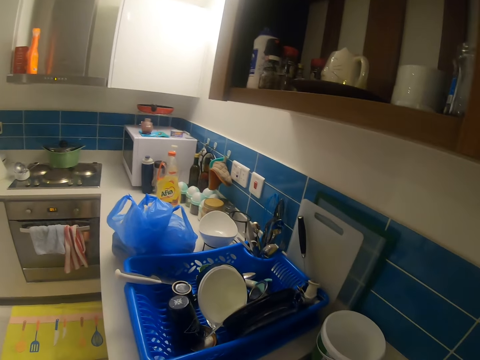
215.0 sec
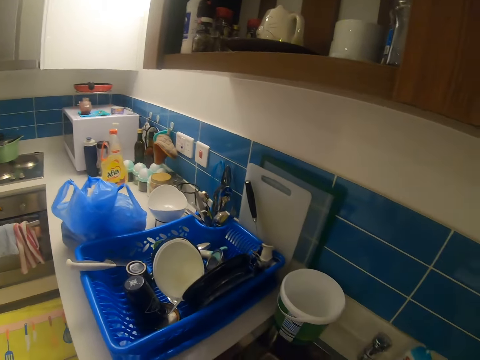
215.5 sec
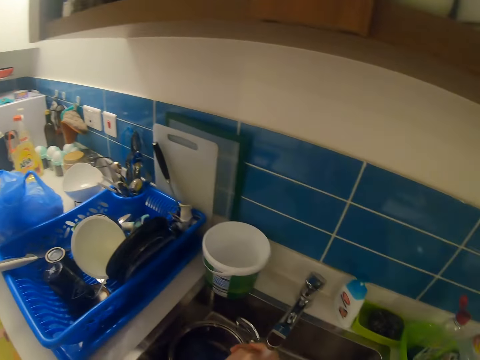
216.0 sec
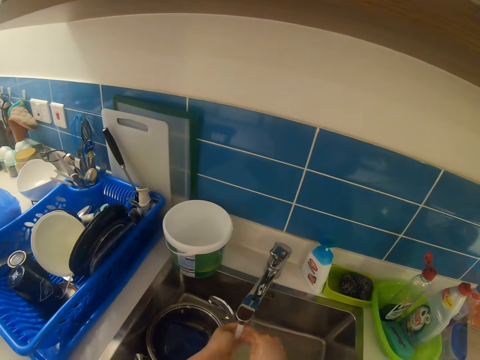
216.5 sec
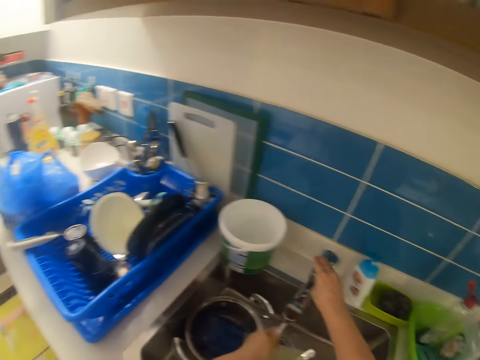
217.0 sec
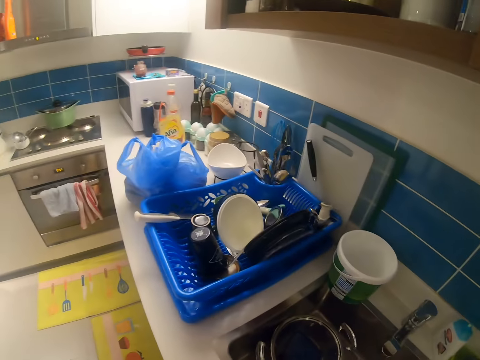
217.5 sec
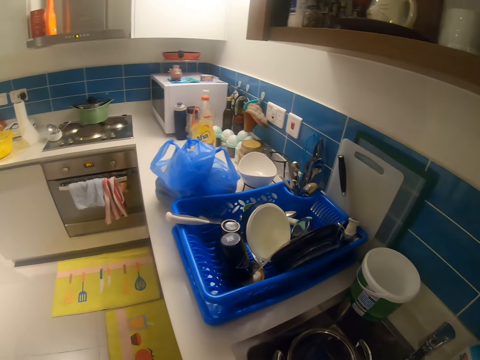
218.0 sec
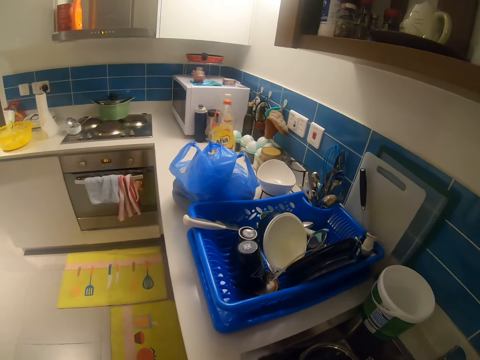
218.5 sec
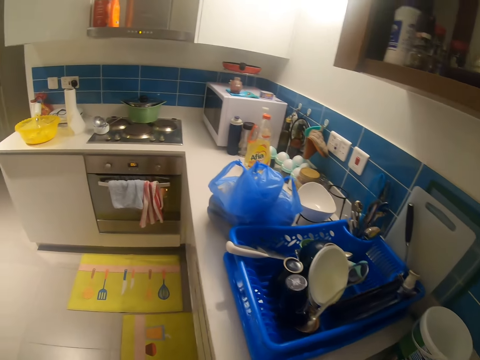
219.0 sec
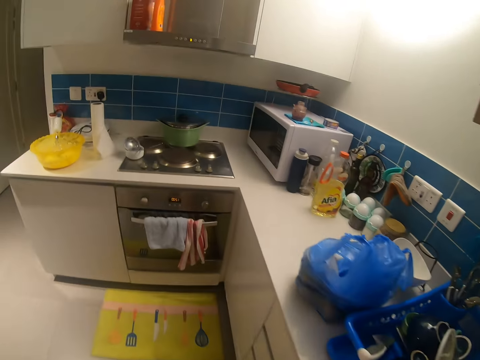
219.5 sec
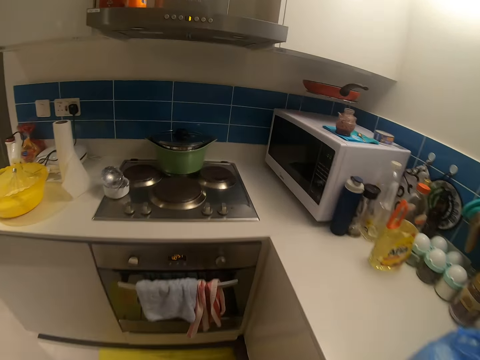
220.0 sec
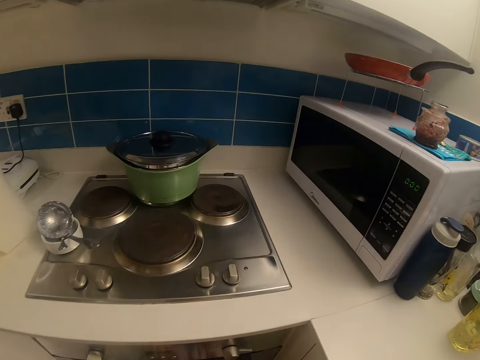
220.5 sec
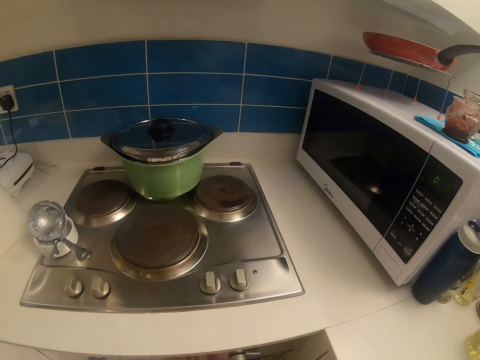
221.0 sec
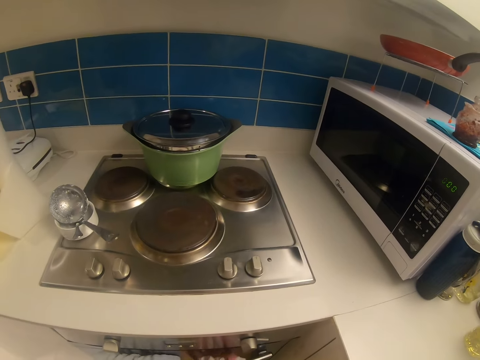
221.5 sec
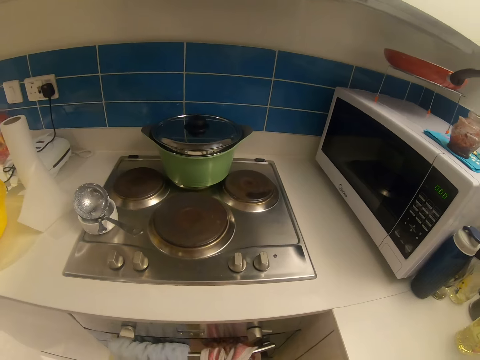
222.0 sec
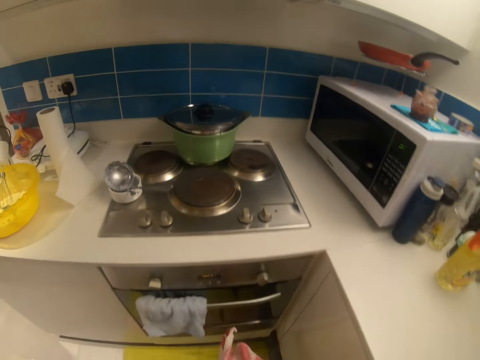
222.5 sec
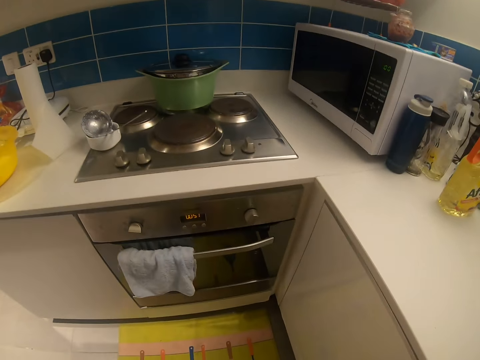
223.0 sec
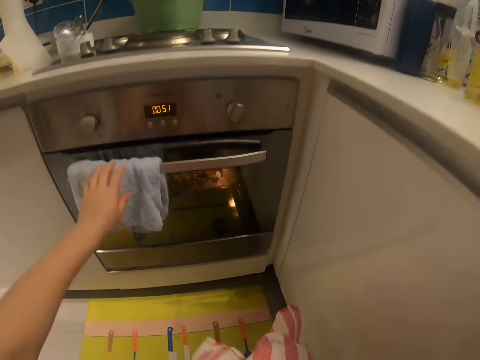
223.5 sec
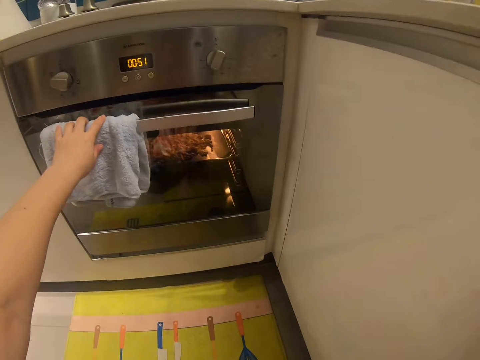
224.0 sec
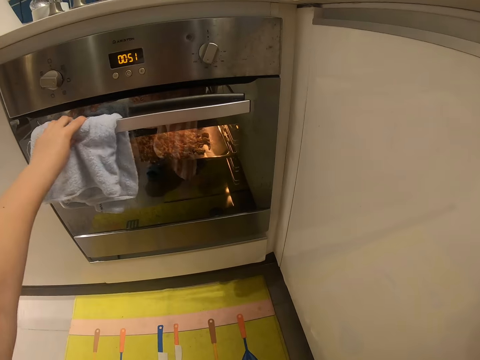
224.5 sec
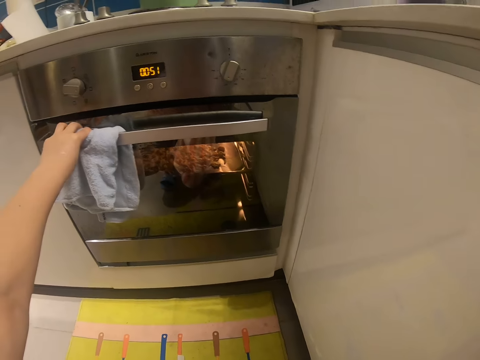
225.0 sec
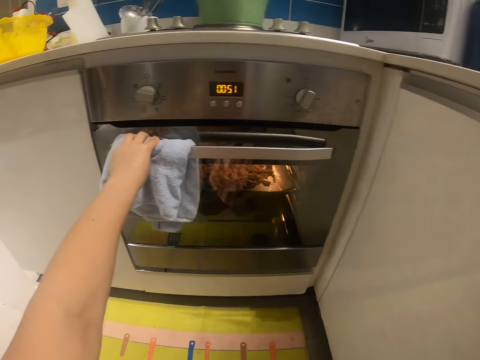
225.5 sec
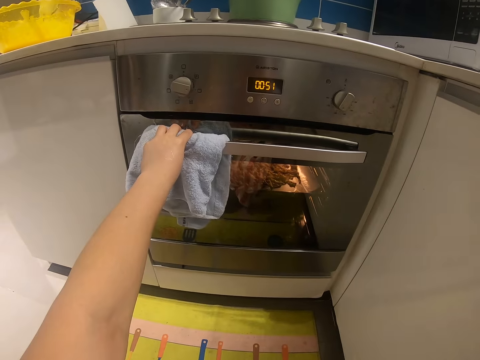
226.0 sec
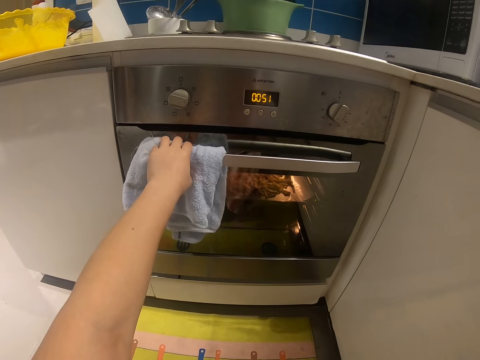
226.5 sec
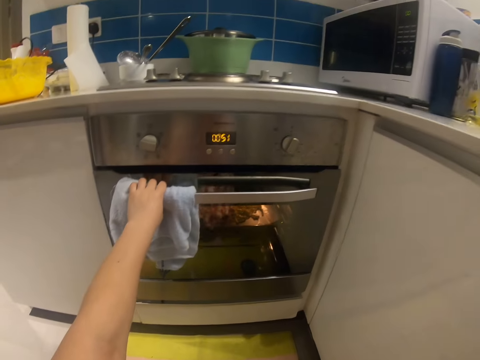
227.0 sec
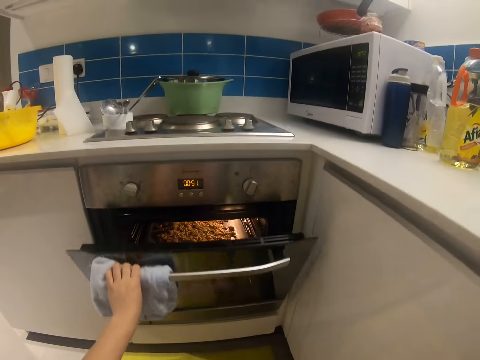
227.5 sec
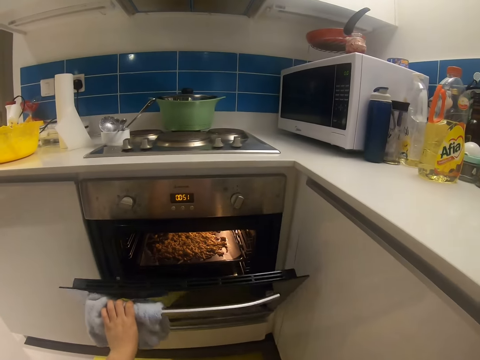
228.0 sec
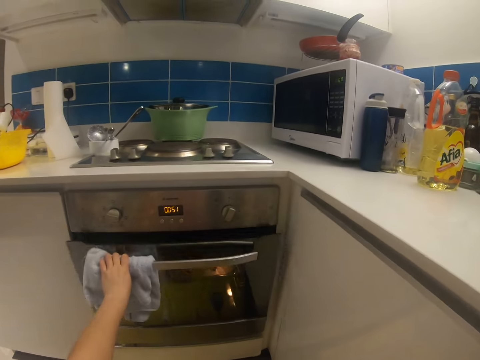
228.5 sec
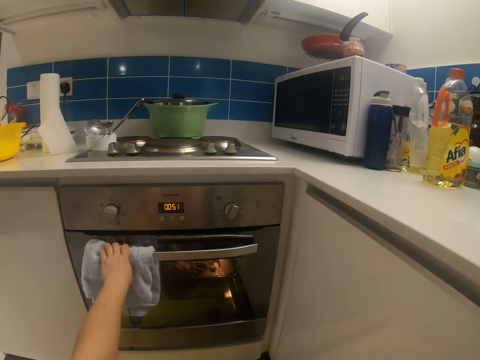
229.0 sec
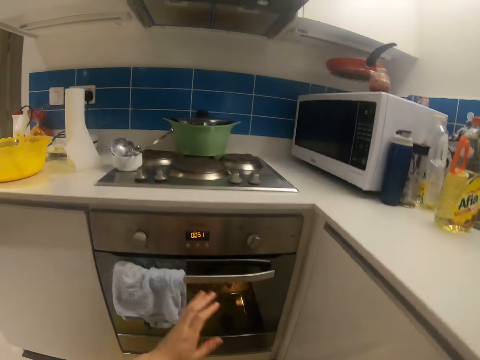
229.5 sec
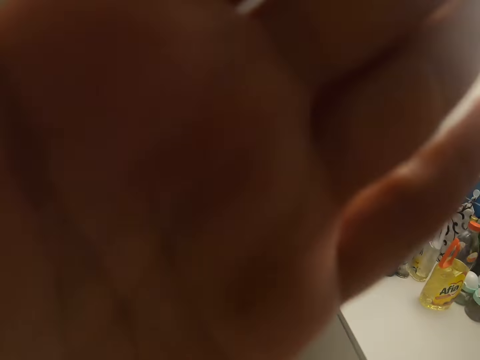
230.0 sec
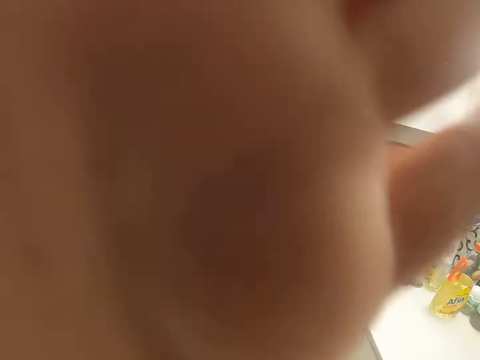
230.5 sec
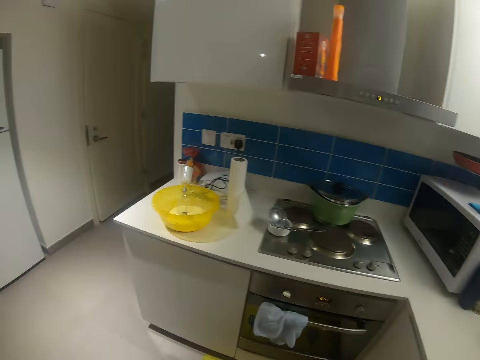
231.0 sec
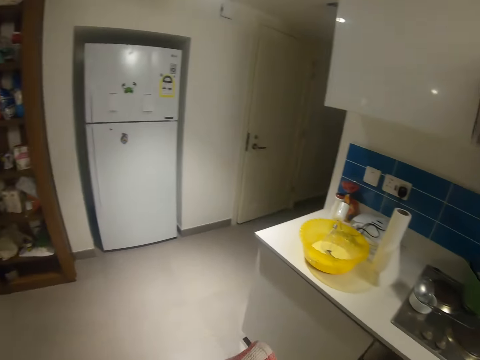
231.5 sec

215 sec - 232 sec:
The camera wearer closes the tap. She presses the tap with her right hand. She washes her left hand with running water from the tap. She walks around the kitchen. She picks a towel. She holds the towel on the oven handle with her left hand. She pushes the towel aside. She holds the towel. She opens the oven or cooker with her left hand. She closes the oven with her left hand. She pulls her hand off the cooker. She adjusts the camera.

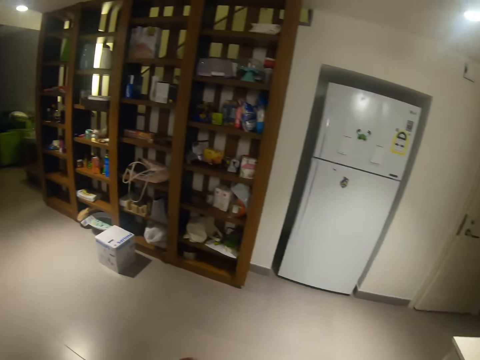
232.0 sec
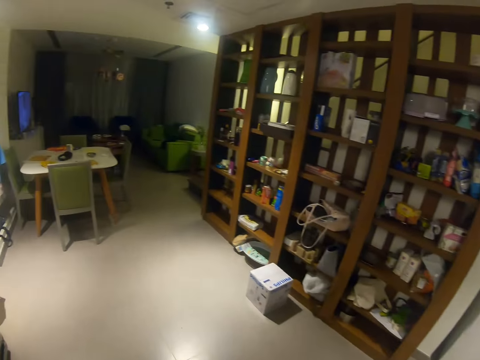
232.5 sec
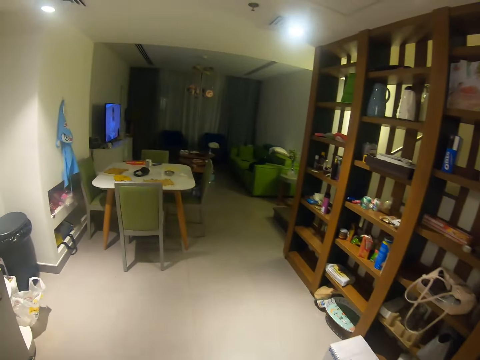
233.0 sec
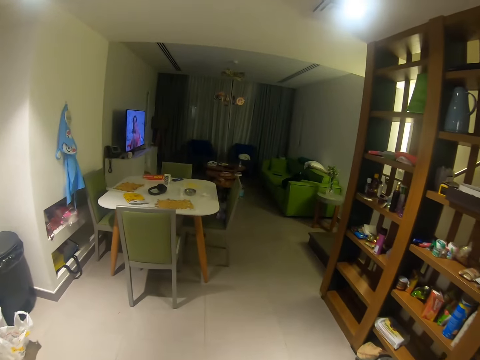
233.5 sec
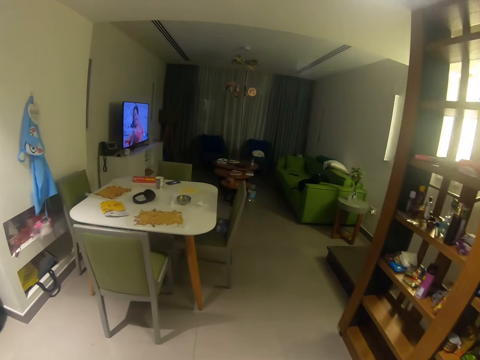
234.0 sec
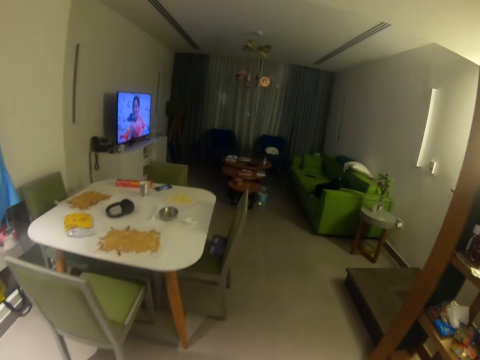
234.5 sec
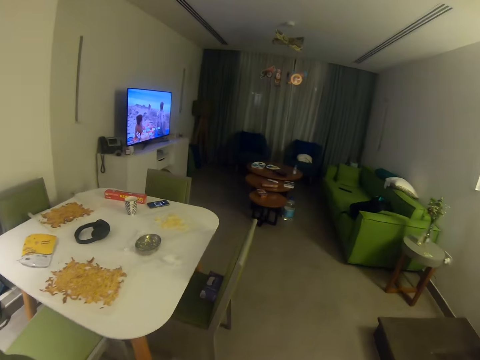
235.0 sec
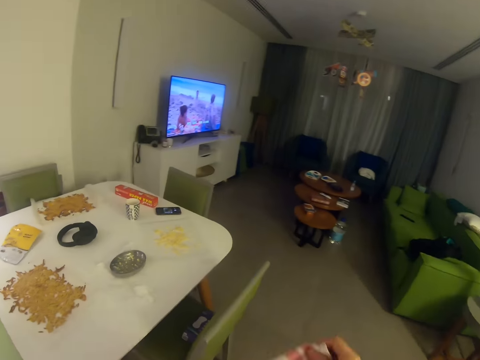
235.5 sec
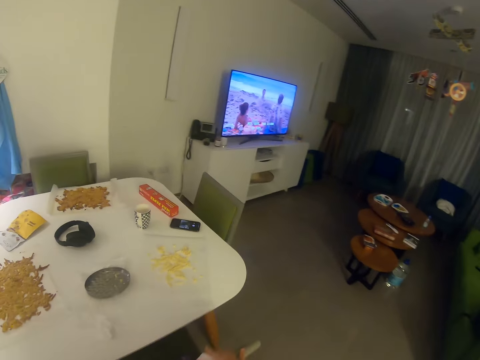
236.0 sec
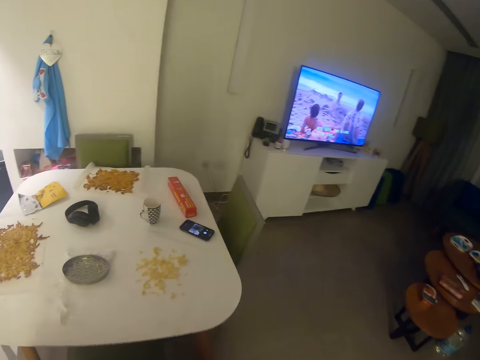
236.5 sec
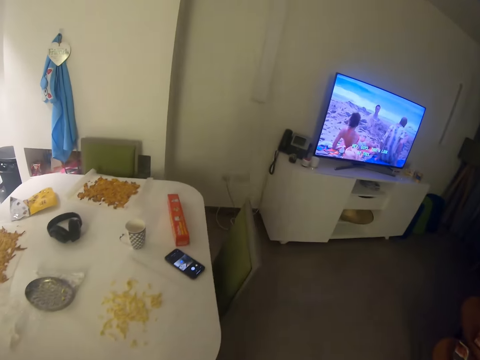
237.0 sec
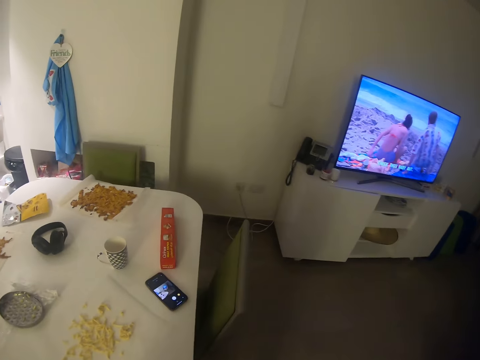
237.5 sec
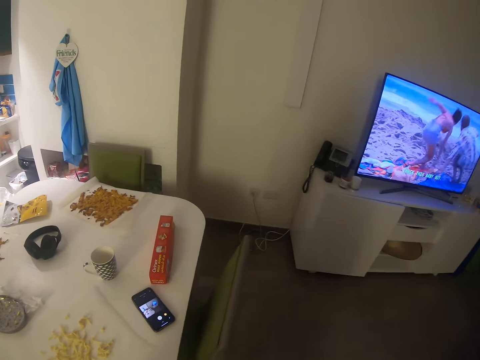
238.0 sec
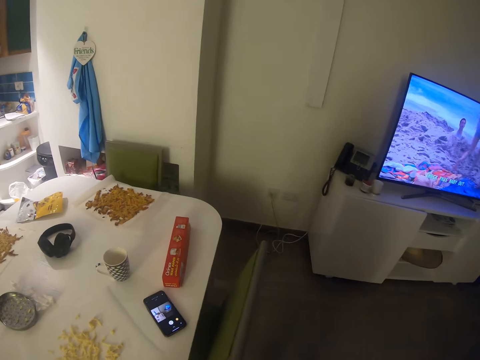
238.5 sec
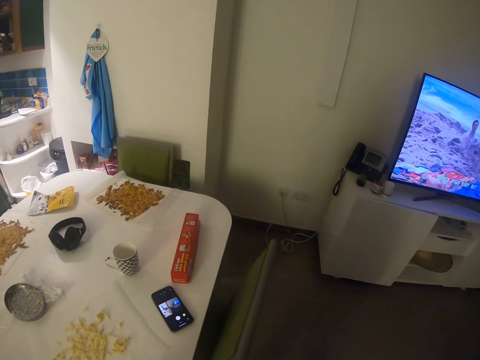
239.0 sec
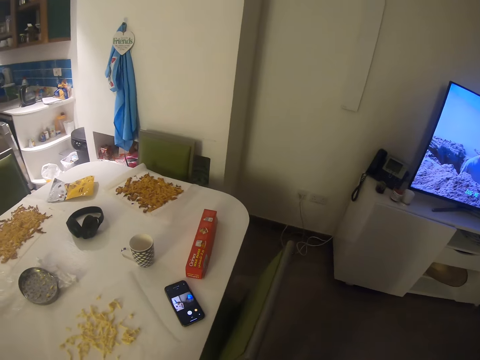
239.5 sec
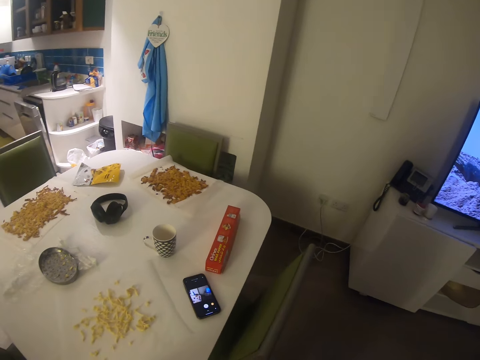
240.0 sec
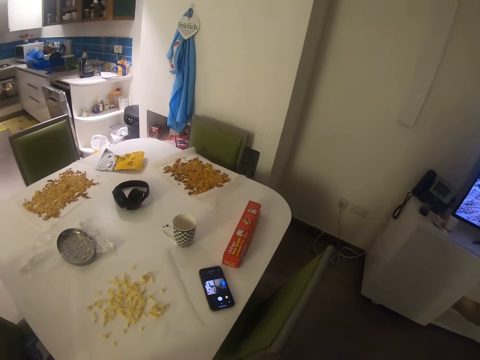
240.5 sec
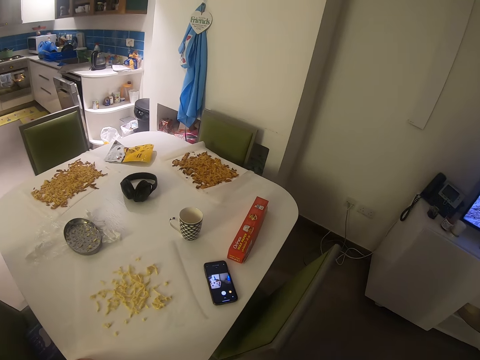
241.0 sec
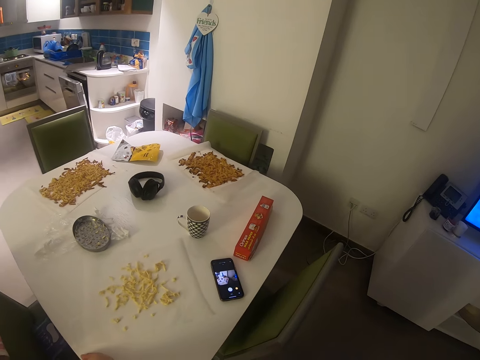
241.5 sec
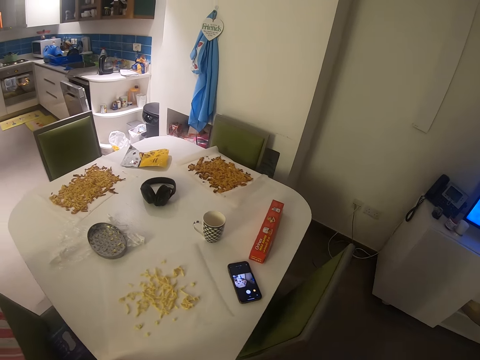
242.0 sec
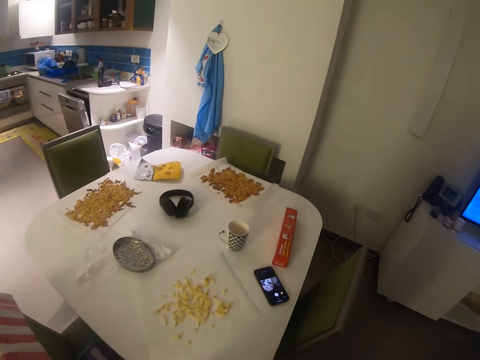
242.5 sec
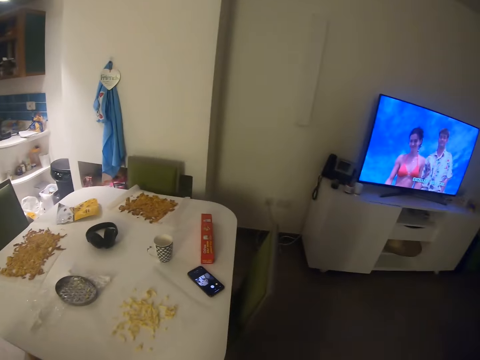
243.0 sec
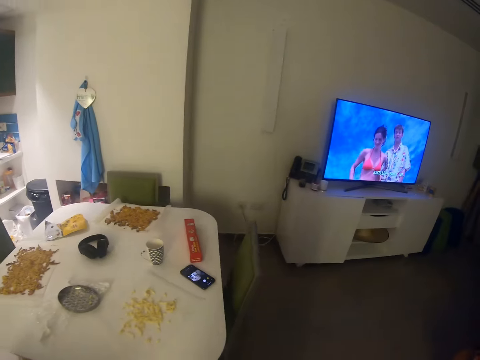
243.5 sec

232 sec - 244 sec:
The camera wearer walks around the house. They hang a towel on the chair. They stand beside the table. They look at the table.
